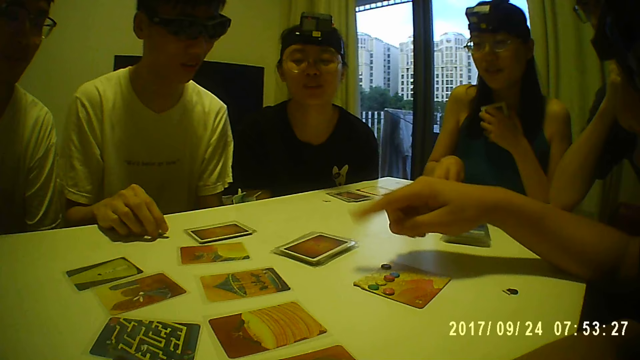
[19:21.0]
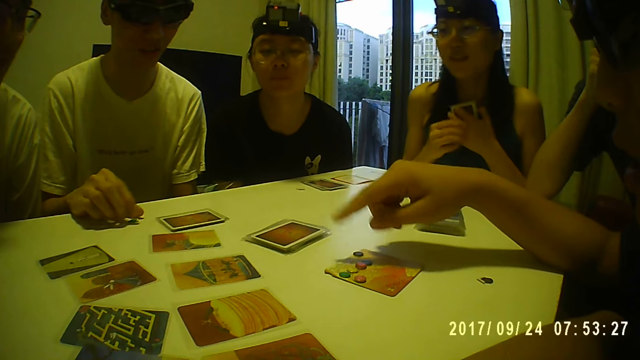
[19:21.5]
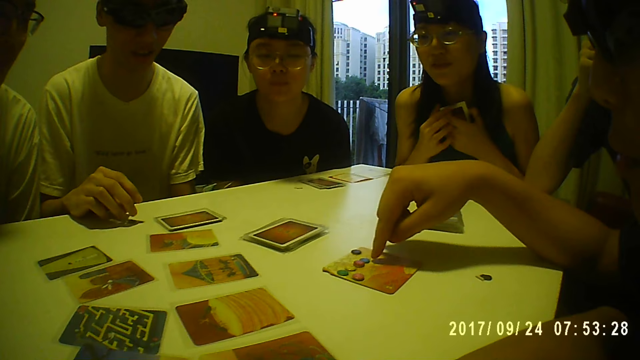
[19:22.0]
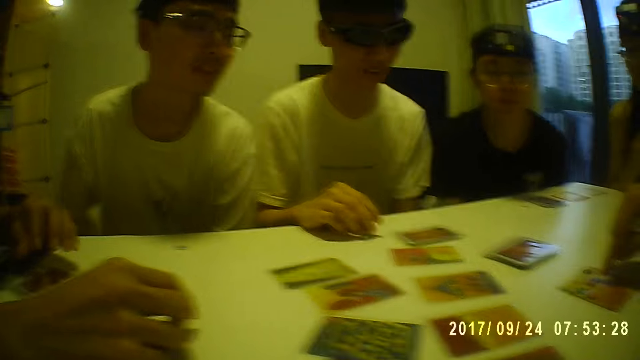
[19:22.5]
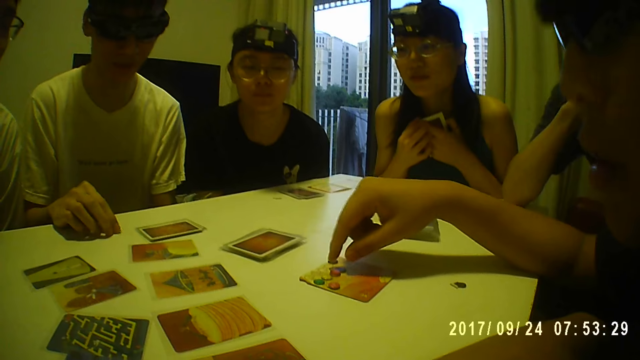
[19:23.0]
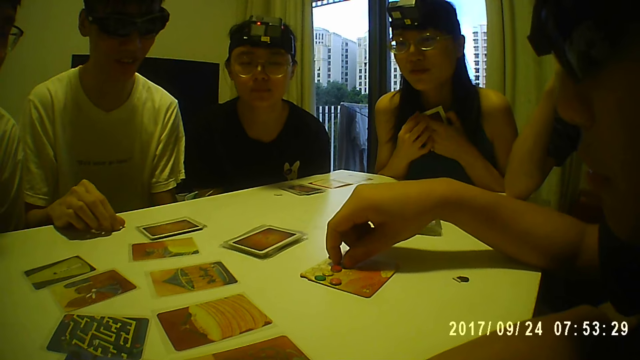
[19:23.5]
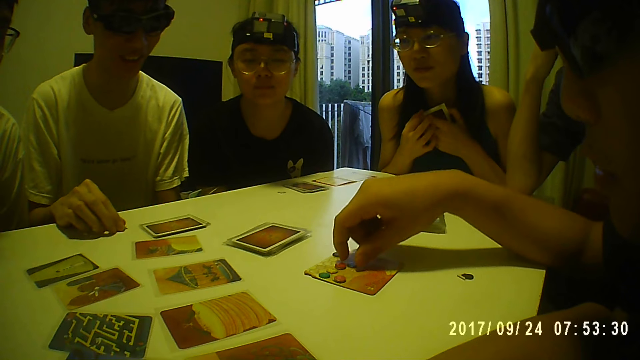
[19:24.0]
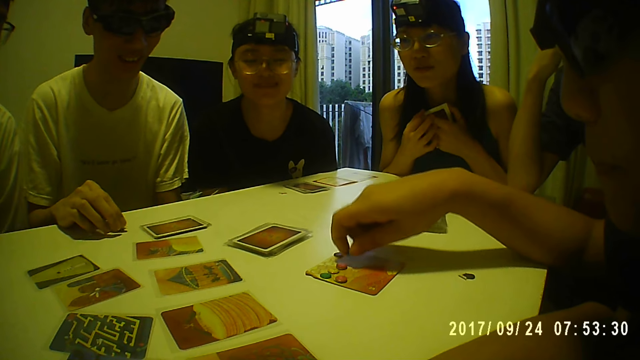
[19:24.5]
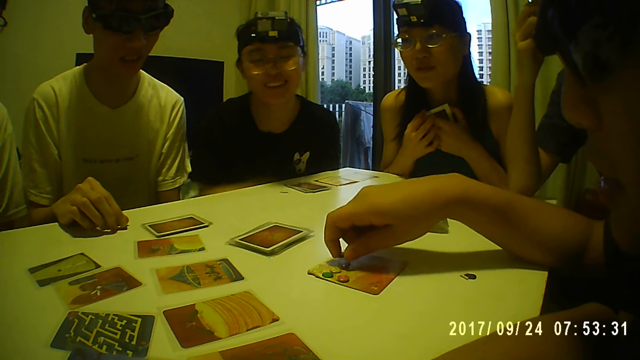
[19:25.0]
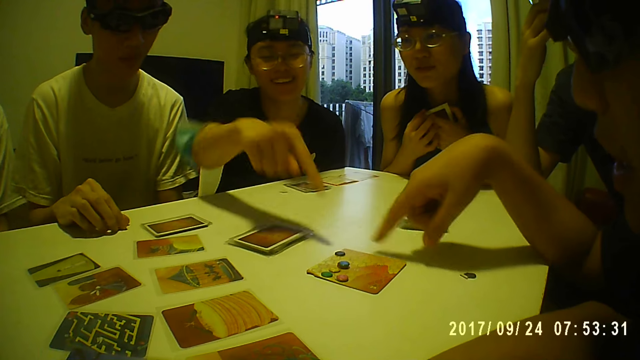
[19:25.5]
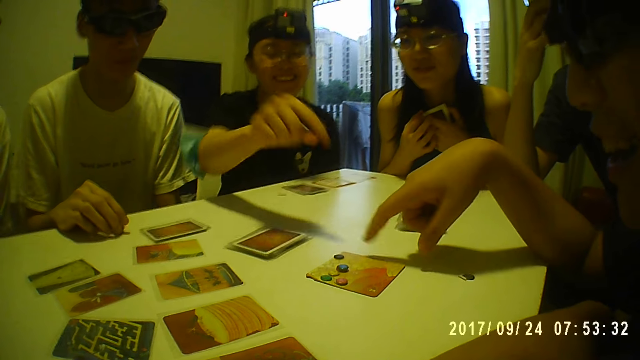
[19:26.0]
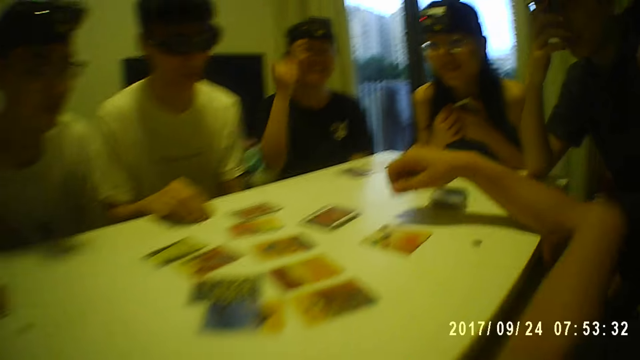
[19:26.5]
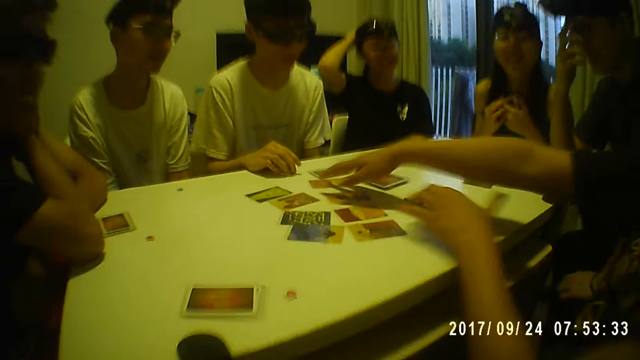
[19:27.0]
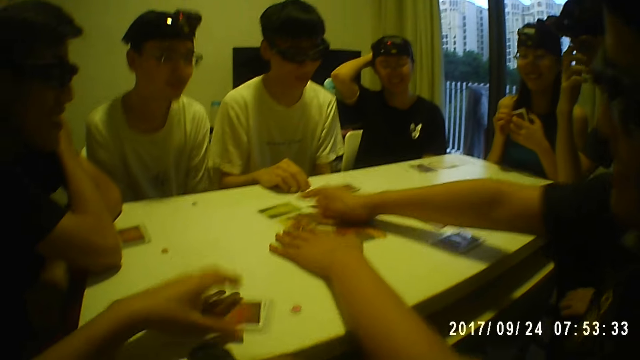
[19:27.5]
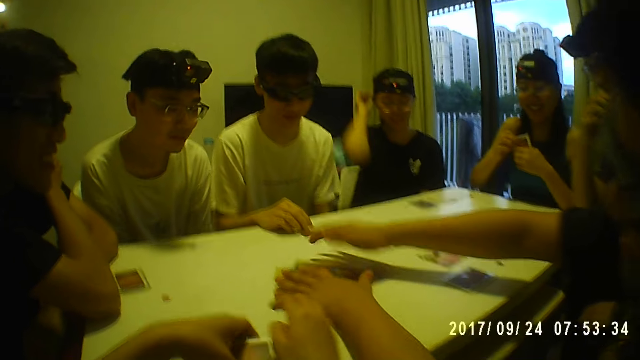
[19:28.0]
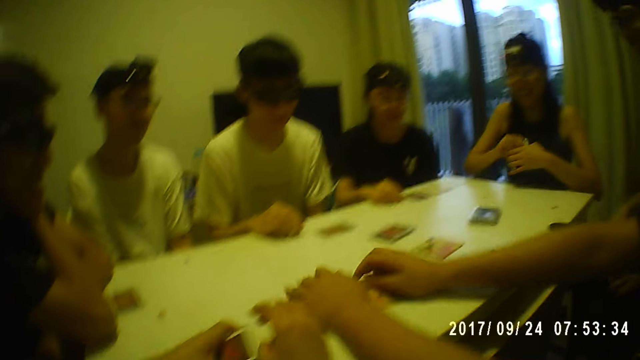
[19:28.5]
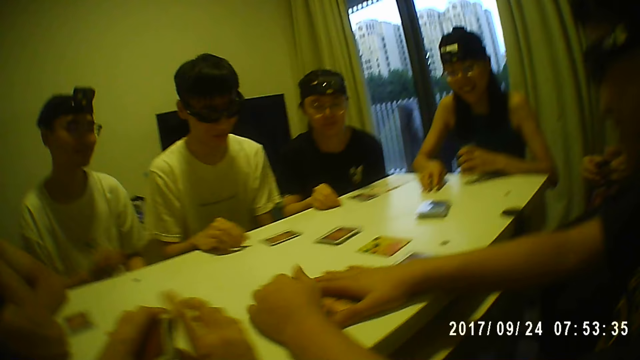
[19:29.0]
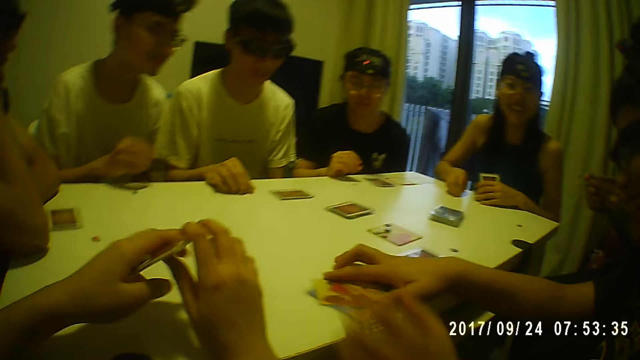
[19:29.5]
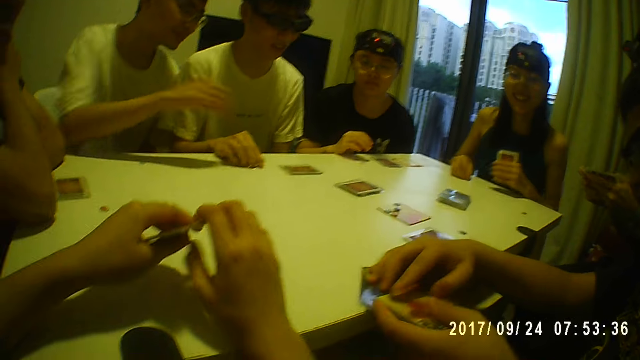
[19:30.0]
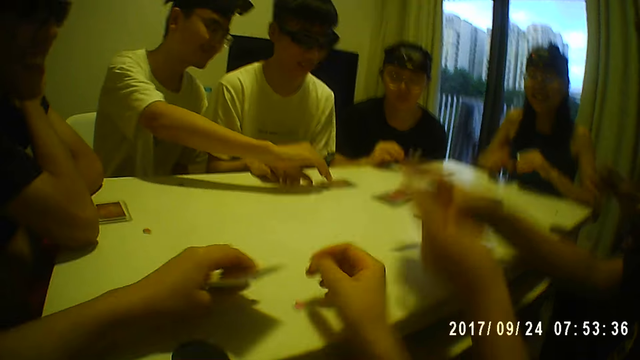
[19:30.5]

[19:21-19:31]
A person points at the card with his finger. The man picks a card piece on the table with his right hand. Another person holds the table with his right hand. The woman points at a card on the table with her right hand. The man packs the cards on the table with both hands. The first person holds the cards. The camera wearer takes the card on the table with their left hand. They hold the card with their left hand.

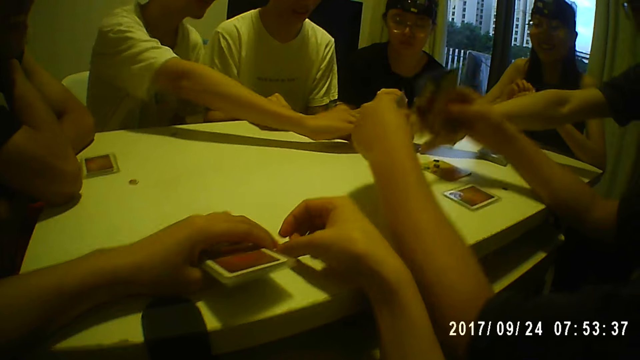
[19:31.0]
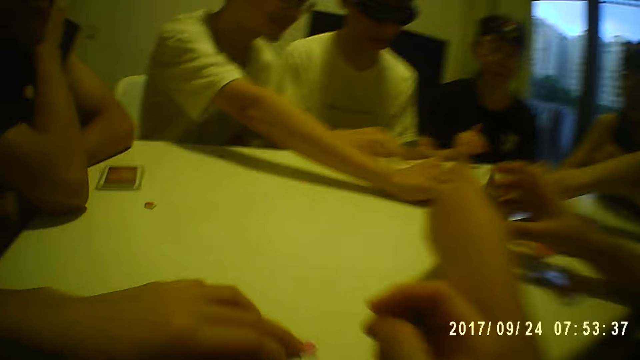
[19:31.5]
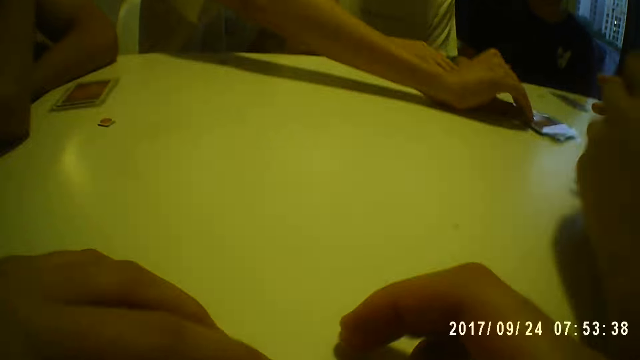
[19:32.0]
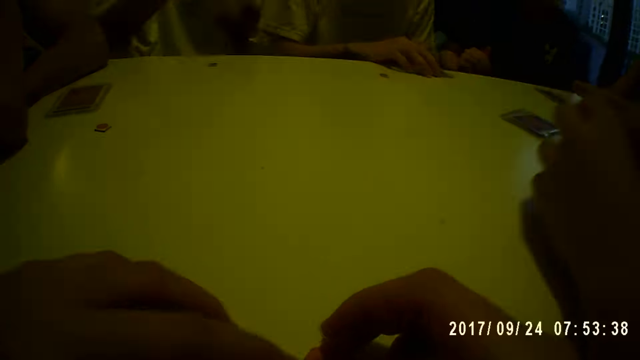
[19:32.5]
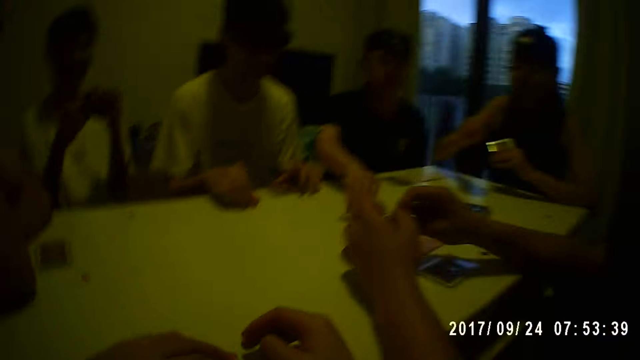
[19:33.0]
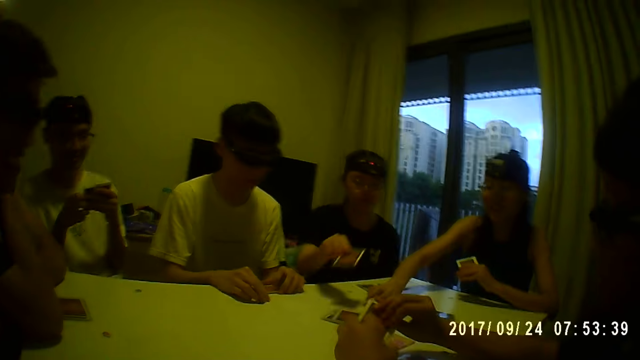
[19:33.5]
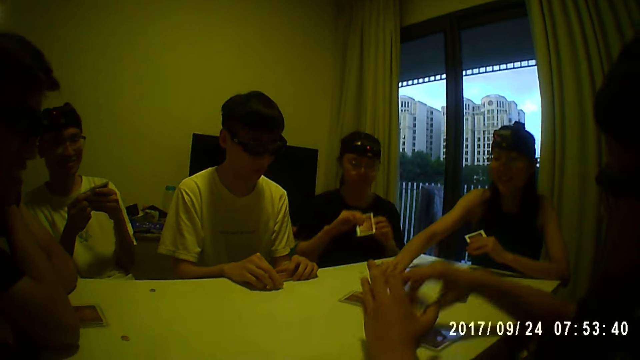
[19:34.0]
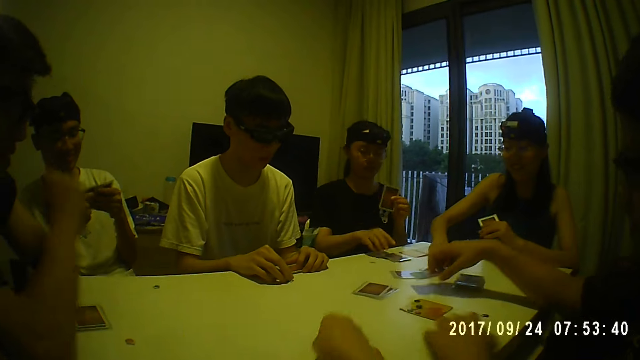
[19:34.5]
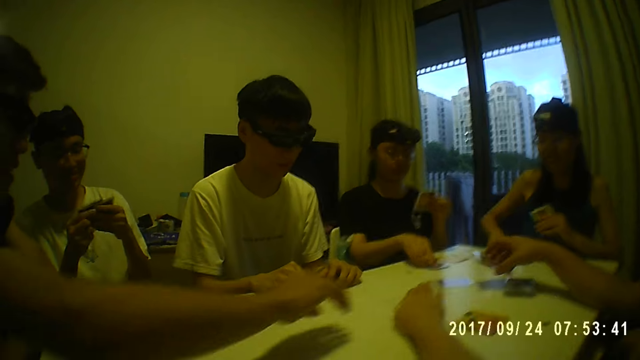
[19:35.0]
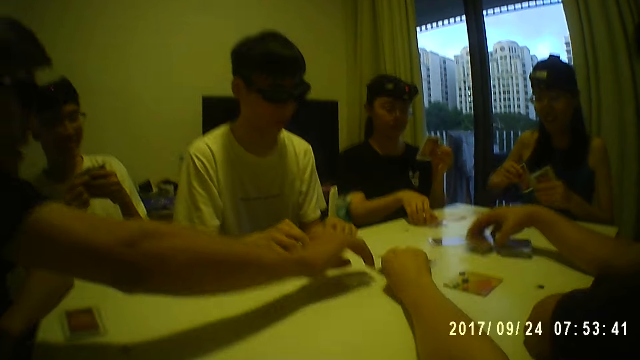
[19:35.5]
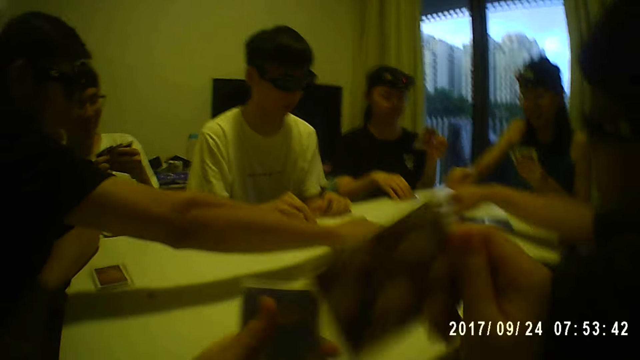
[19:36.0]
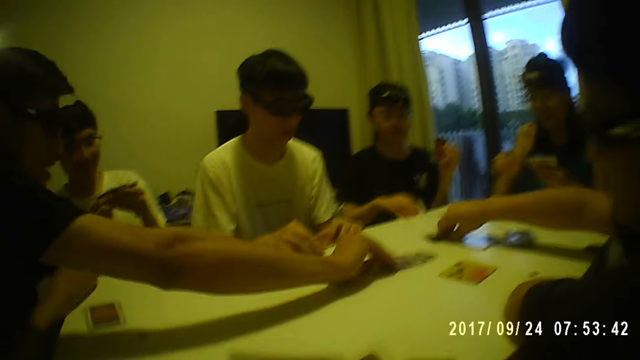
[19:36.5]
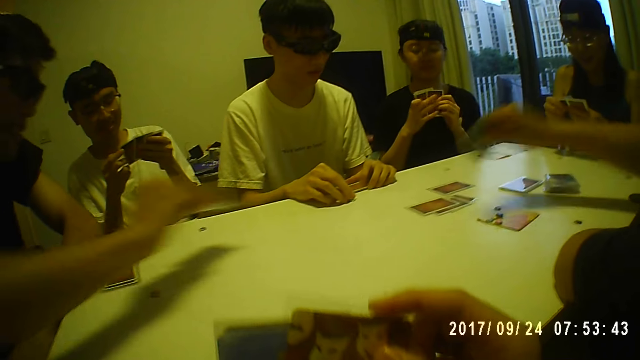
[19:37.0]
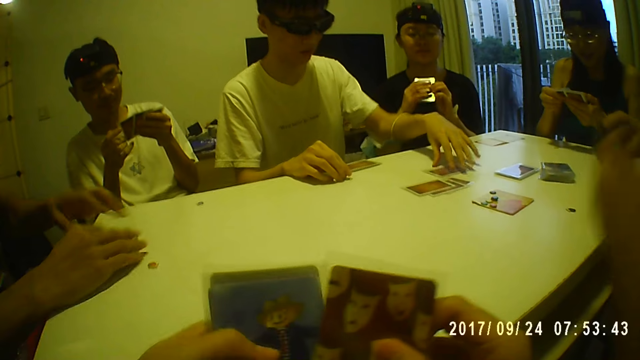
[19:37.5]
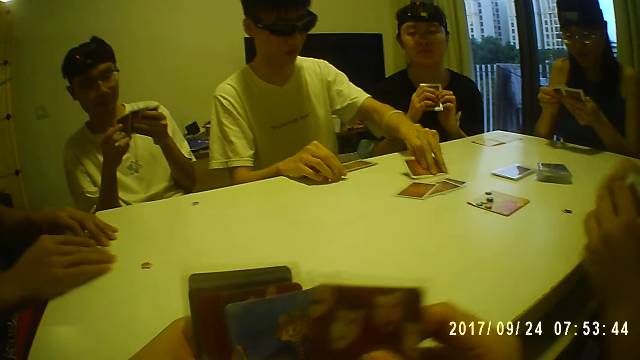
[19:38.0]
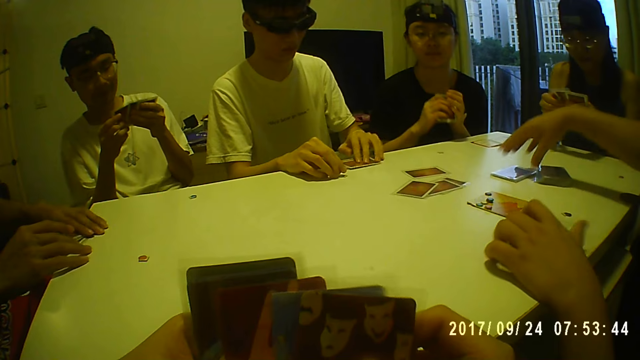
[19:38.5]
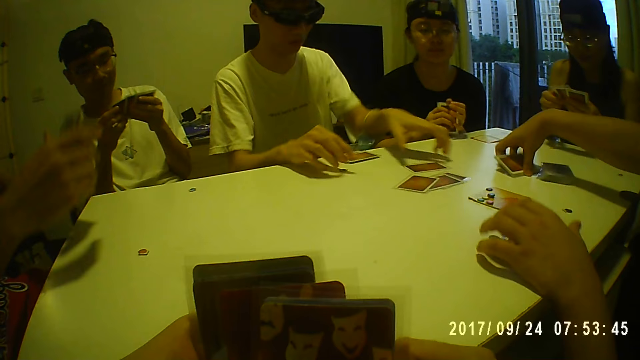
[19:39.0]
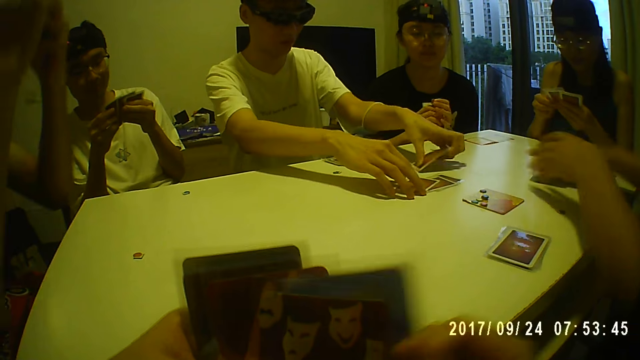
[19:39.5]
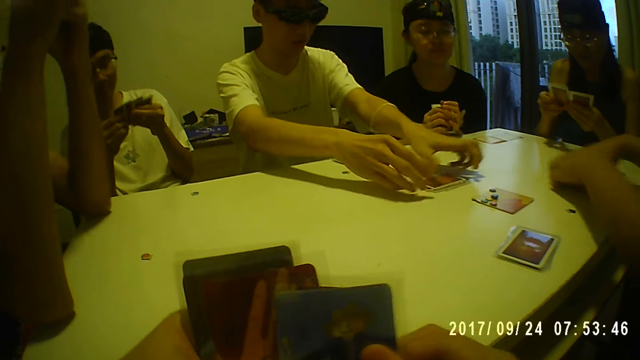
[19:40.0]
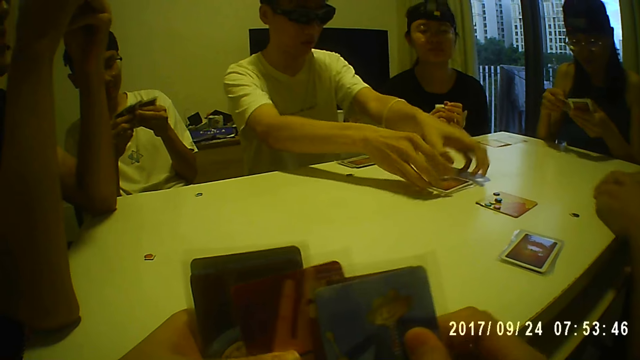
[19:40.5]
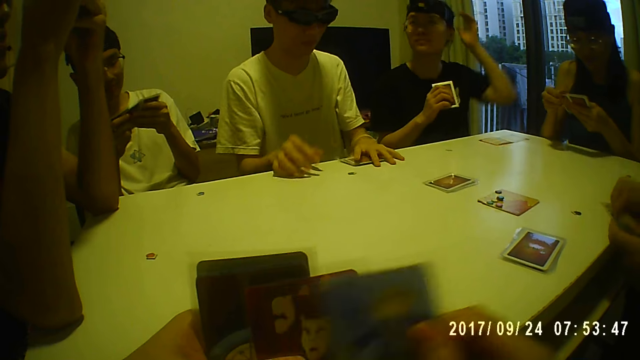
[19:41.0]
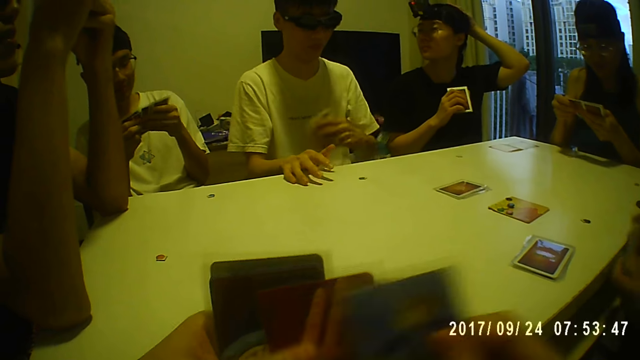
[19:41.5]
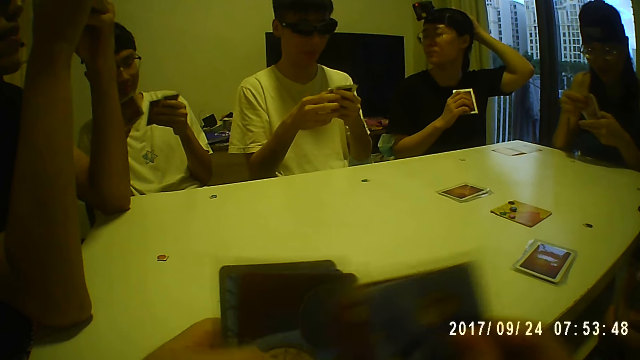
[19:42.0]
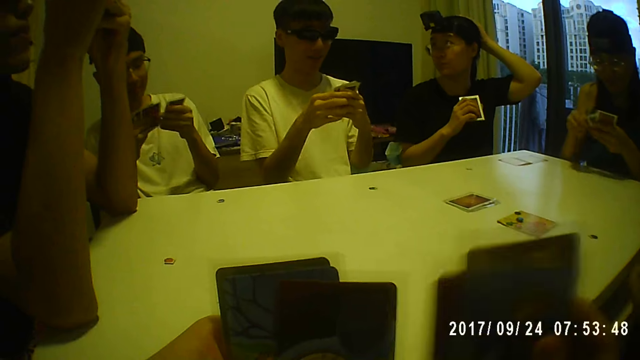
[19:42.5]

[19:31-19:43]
The man picks a card on the table with his right hand. The woman picks a card on the table with her right hand. Another woman picks a card on the table with her right hand. The camera wearer picks a card on the table with her right hand. Another man picks a card on the table with his right hand. Another man picks a card on the table with his right hand. Another man picks a card on the table with his left hand. Another man picks the cards on the table with his right hand. The man who picked with his left hand arranges the cards on the table with both hands. A person holds the cards. The other man packs the cards on the table with both hands. The person picks the cards from the table.
